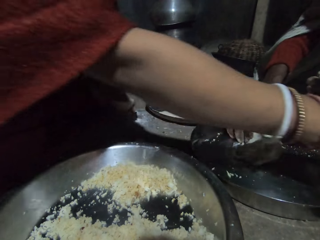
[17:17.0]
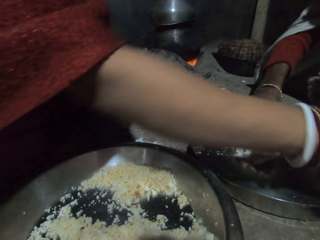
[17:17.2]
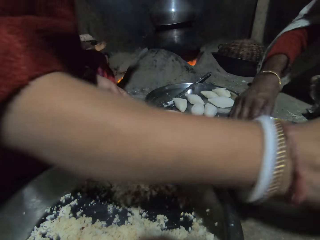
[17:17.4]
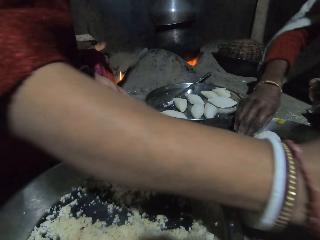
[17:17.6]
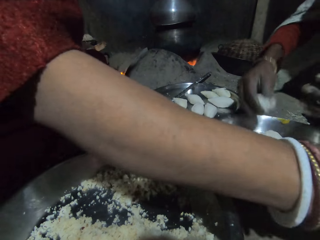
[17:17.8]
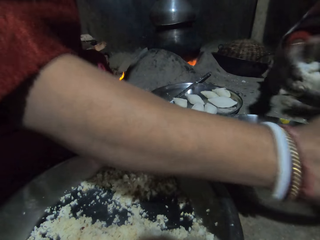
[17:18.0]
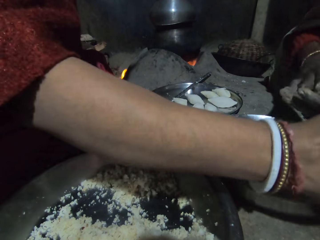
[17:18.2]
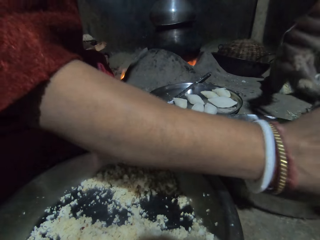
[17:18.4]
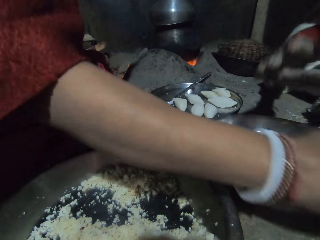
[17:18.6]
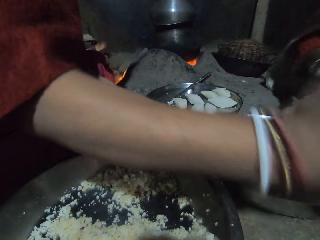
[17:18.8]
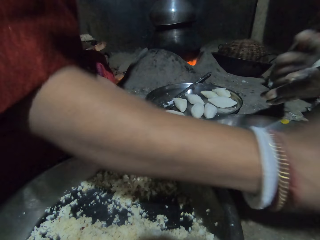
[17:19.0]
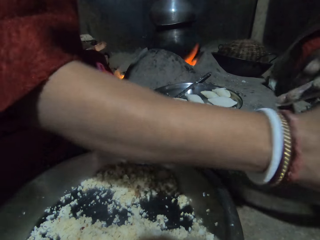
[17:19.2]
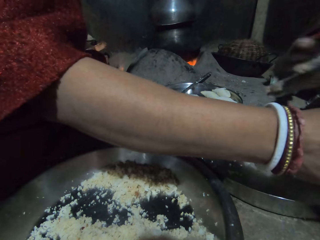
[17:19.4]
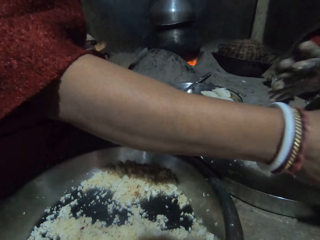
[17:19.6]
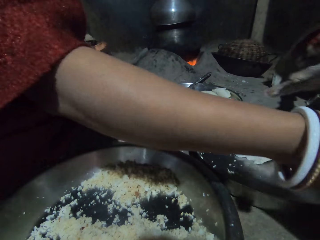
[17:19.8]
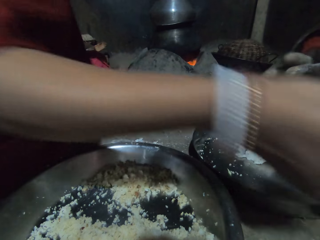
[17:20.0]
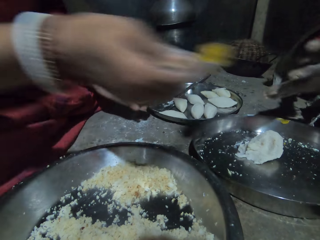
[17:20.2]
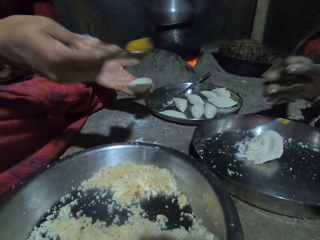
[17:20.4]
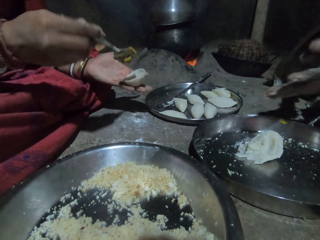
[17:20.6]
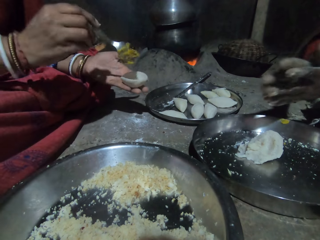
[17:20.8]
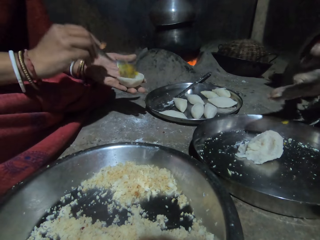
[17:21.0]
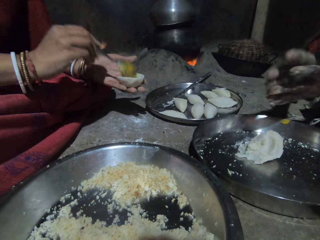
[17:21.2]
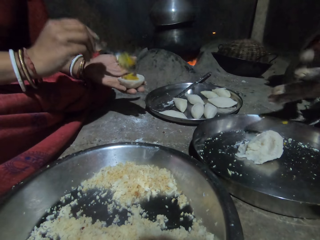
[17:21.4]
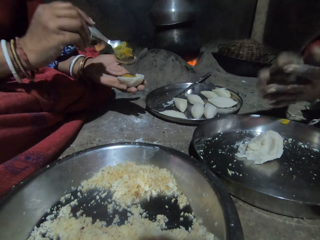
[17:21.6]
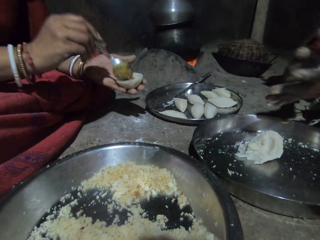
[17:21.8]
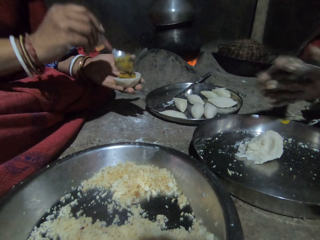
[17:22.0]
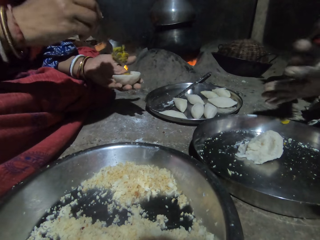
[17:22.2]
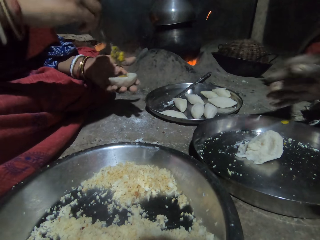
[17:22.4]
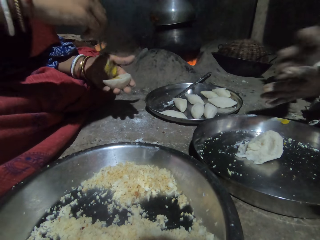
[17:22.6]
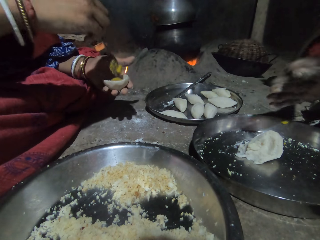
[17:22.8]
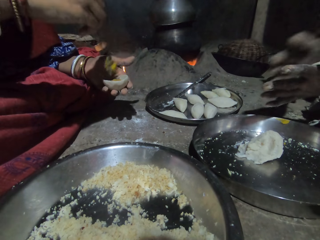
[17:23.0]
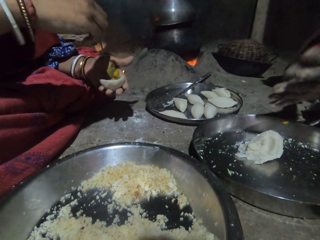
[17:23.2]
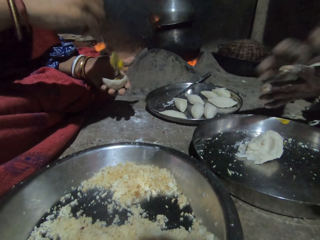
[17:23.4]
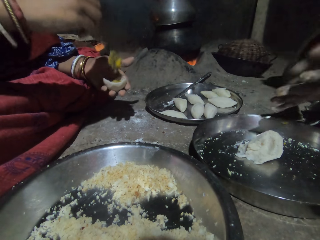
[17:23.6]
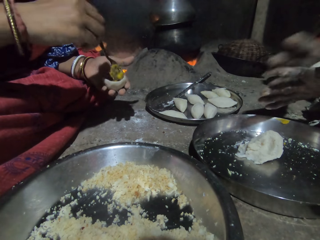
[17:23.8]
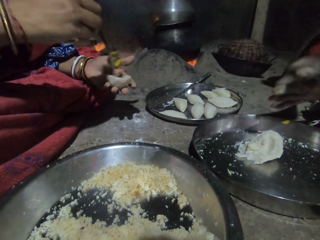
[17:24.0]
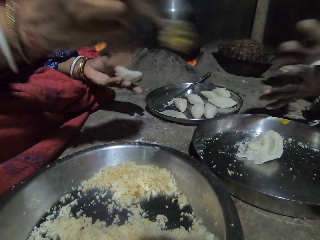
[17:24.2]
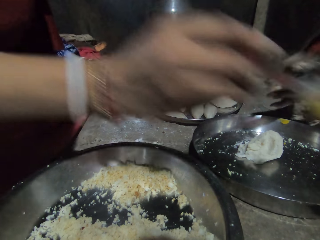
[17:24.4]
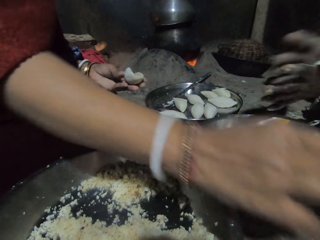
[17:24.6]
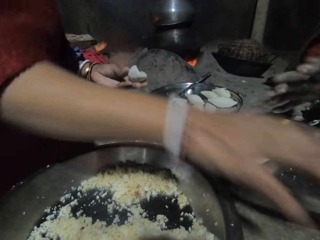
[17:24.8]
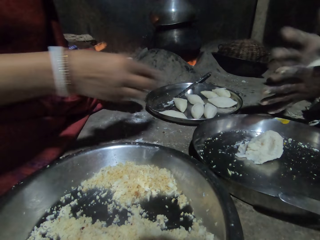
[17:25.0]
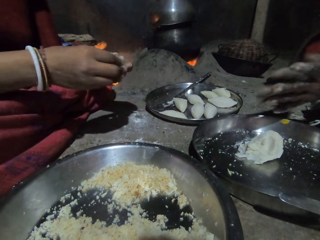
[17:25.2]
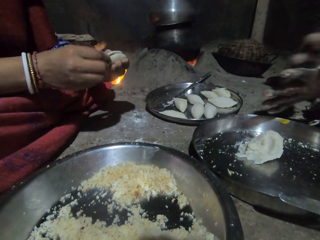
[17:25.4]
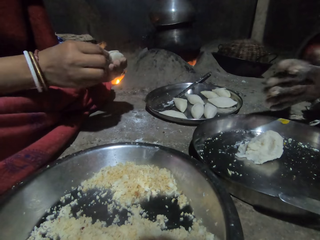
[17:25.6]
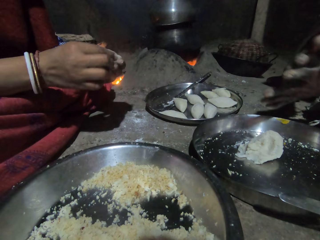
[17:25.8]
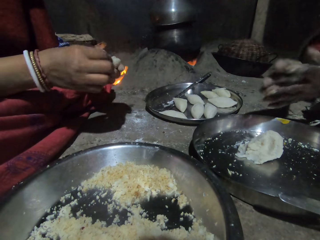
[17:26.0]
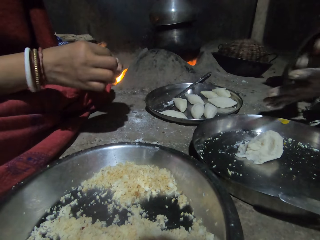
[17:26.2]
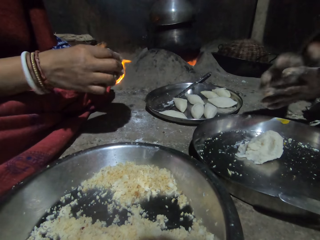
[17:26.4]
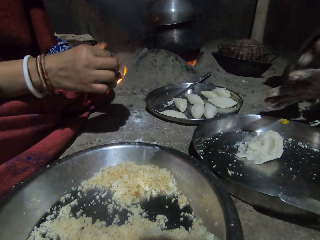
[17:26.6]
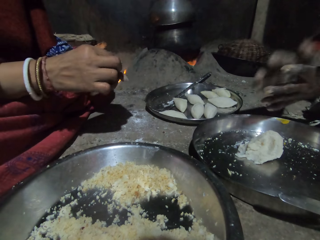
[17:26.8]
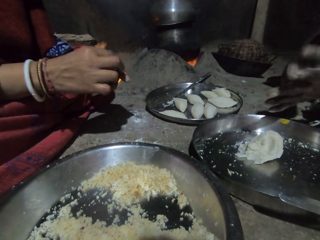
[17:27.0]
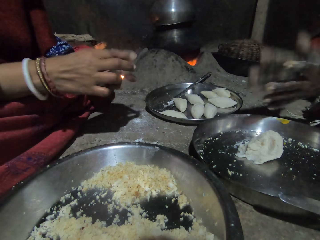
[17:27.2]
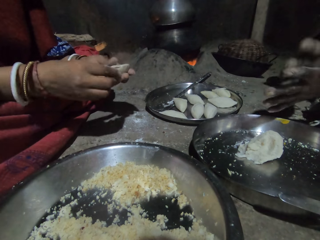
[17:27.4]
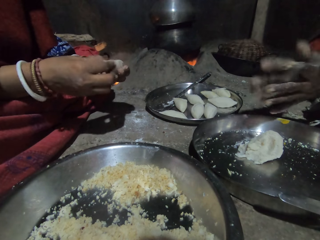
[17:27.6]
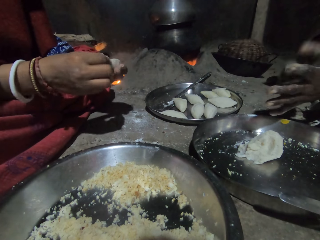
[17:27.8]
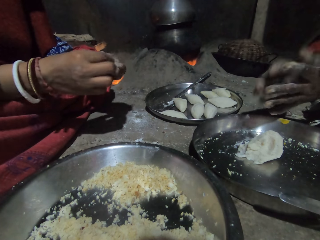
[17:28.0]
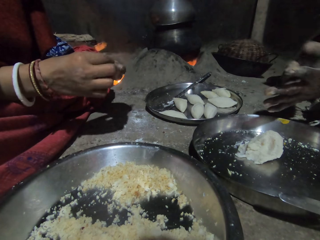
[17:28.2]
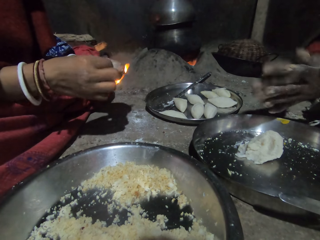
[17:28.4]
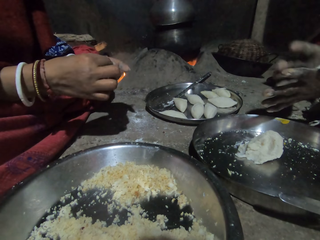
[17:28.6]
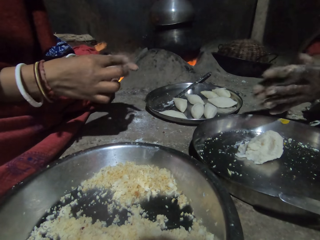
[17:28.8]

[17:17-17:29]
A woman stretches the right hand. She takes some spice from the plate on the floor with the spoon in her right hand. Another woman rolls the dough with her hands. The first woman drops the spice or vegetables in the spoon in her right hand into the dough in her left hand. She spreads the vegetables on the dough. She drops the spoon in her right hand into the plate on the floor, folds the dough in her hands and aligns the dough.

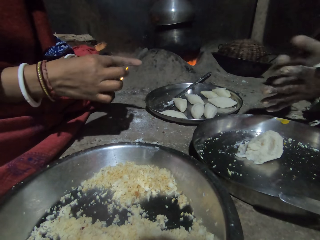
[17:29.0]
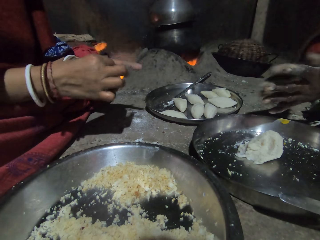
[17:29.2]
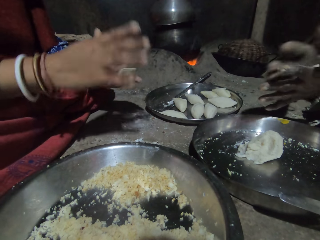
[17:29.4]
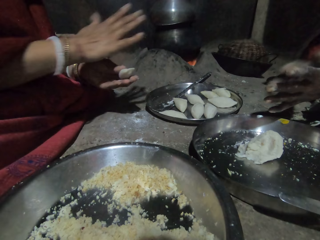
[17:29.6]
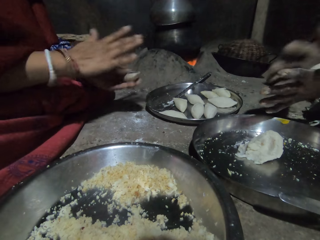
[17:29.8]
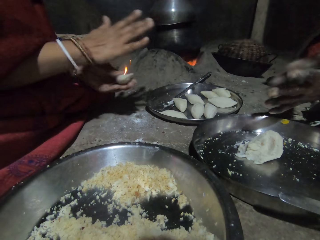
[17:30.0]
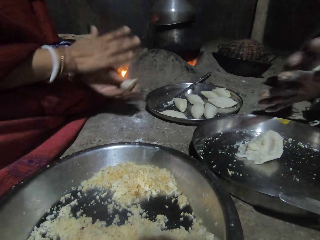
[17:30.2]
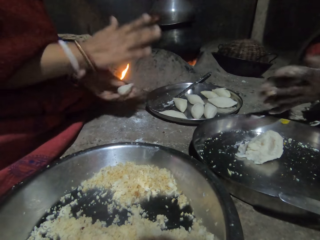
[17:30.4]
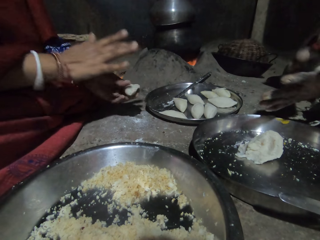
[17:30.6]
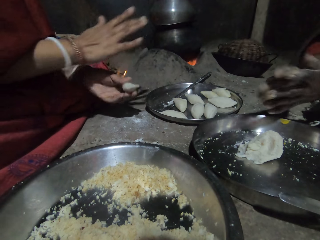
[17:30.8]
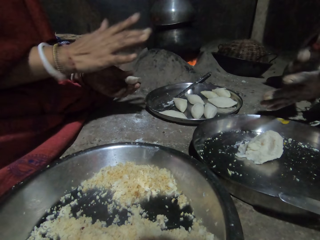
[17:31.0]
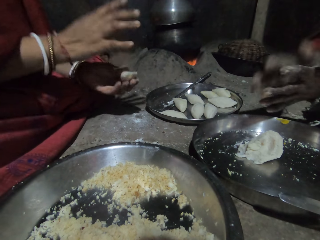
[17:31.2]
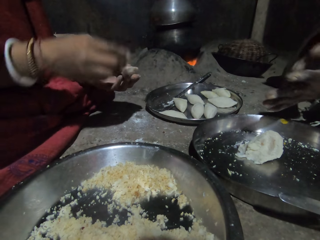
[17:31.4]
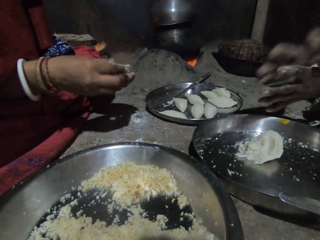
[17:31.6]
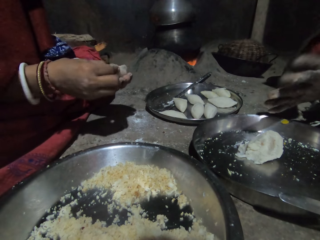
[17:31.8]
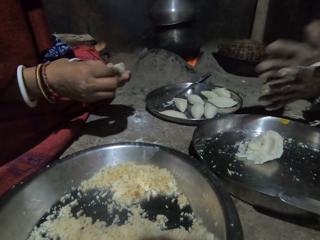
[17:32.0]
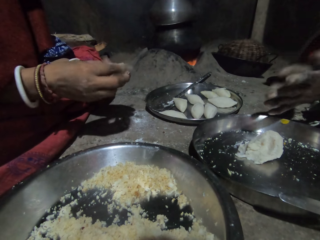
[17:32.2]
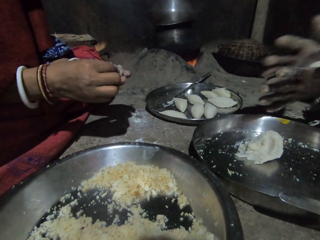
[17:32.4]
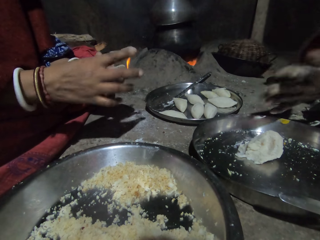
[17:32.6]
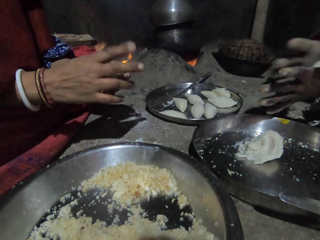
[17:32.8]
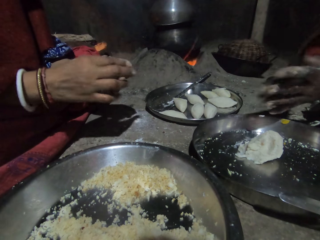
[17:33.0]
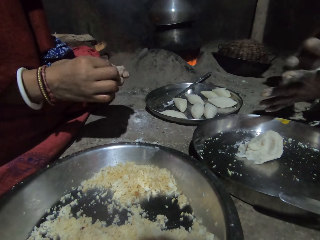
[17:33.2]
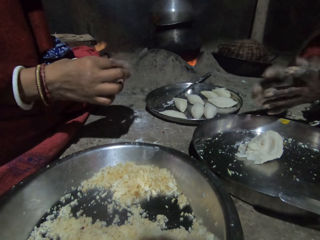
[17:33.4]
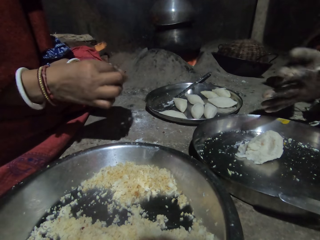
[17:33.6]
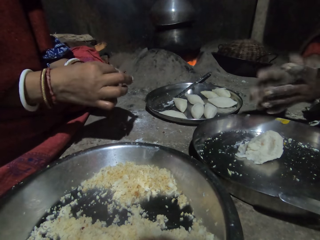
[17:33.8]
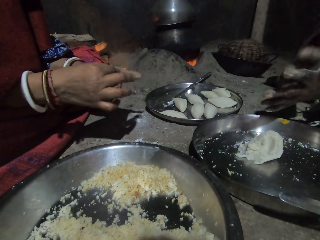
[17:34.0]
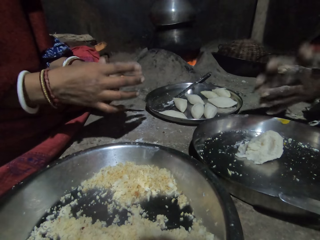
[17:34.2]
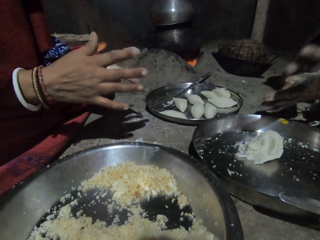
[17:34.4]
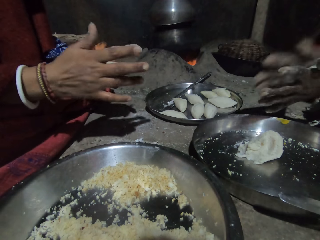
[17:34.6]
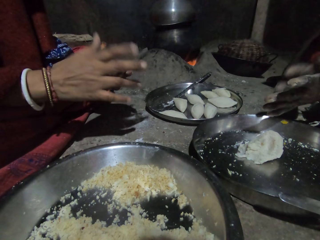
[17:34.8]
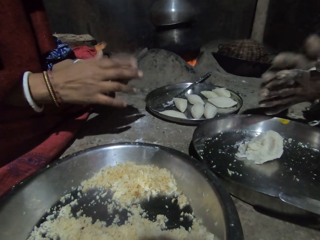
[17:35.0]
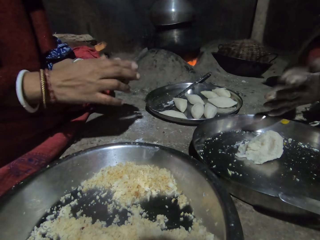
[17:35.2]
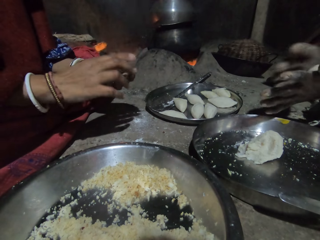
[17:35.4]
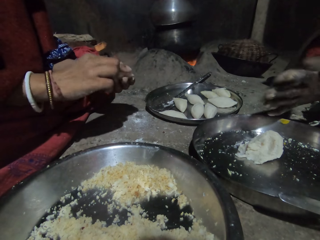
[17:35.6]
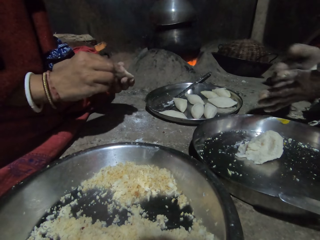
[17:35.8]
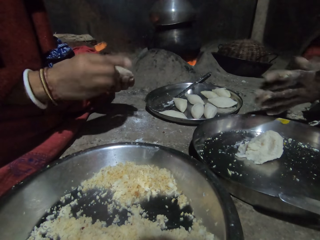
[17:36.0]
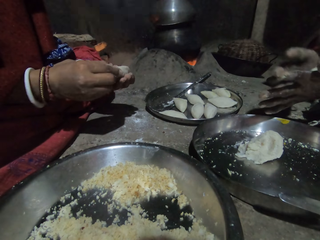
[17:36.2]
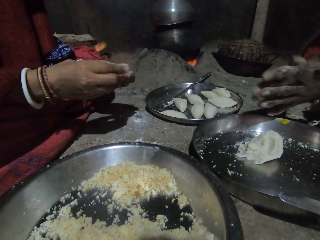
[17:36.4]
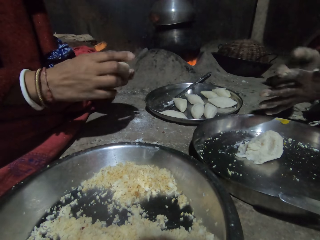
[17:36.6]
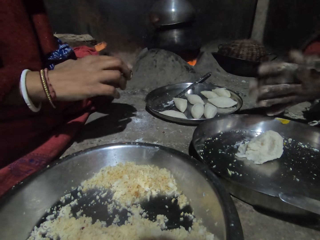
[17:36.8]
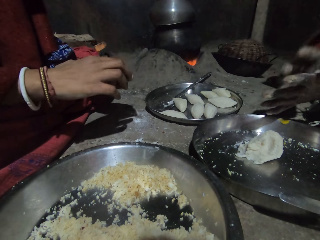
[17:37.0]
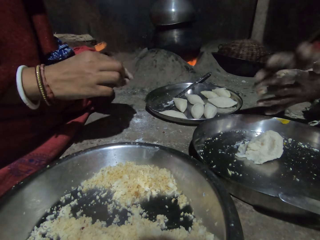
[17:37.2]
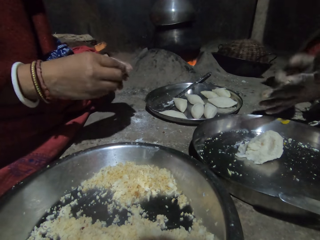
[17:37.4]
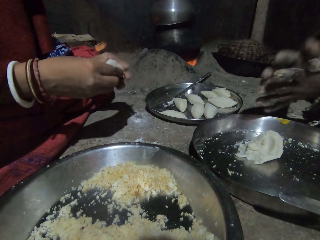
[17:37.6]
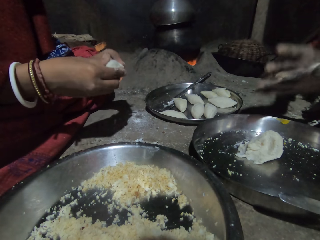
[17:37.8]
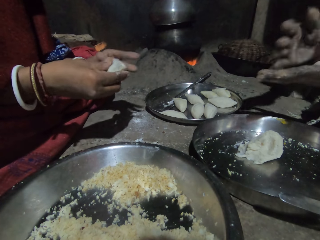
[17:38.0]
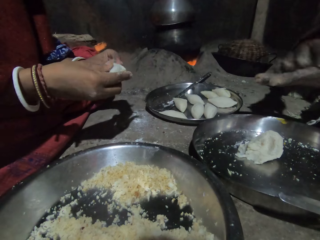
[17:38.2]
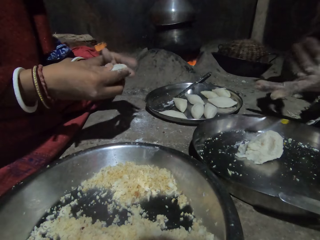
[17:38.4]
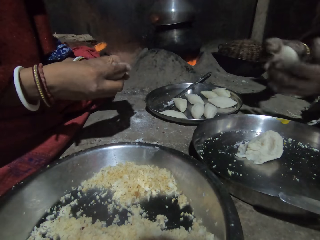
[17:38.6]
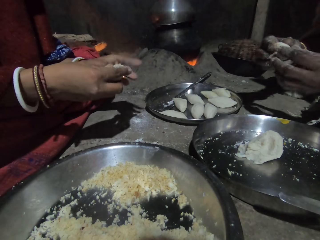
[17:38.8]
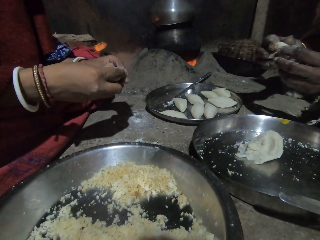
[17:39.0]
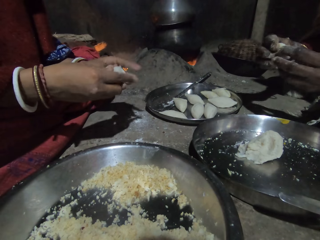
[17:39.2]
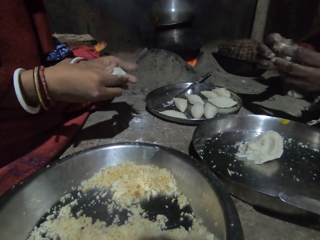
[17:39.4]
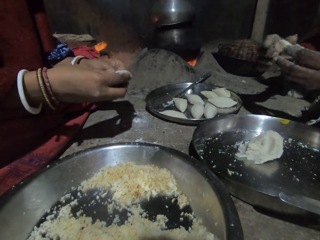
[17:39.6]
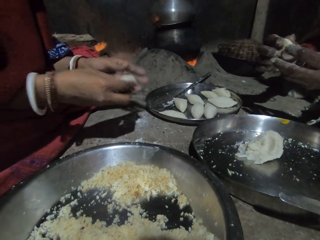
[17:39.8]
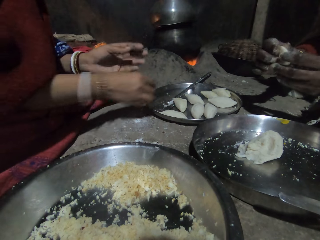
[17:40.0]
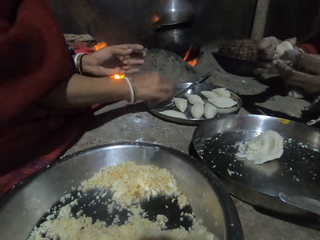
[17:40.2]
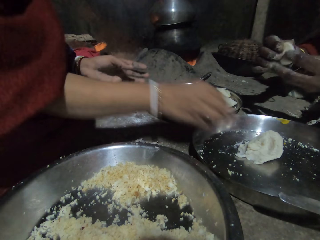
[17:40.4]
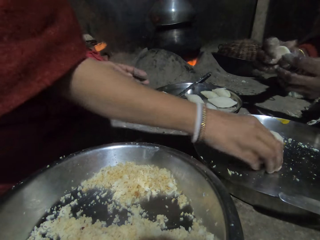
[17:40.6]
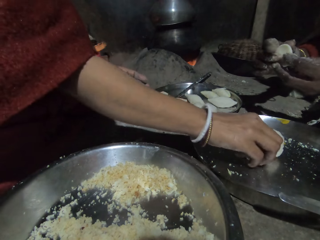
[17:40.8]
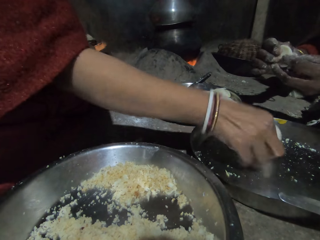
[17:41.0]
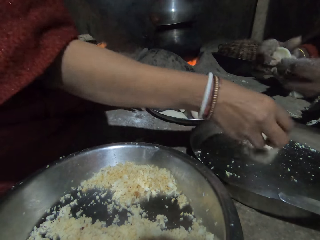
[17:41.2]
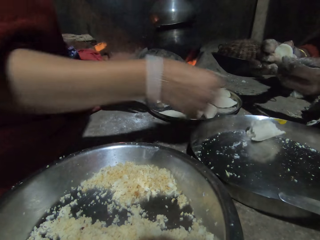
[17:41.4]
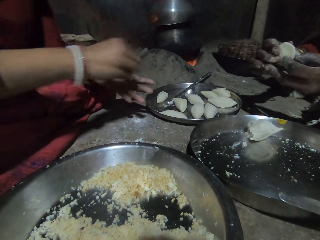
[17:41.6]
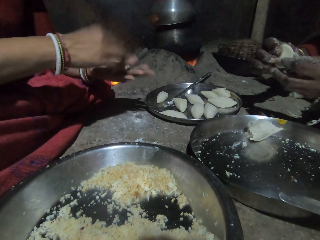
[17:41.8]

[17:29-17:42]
A woman rolls dough. She aligns the dough. Another woman sharpens the dough in her hands. A man aligns the dough. The first woman drops the dough in her right hand into the plate on the floor. She cuts the dough in the tray with her right hand.
